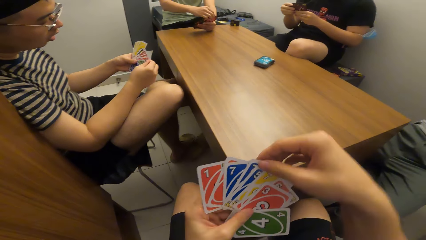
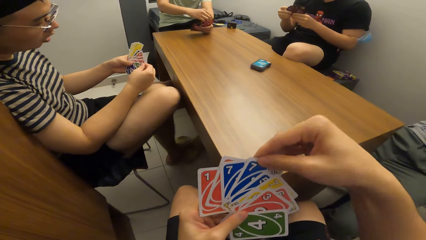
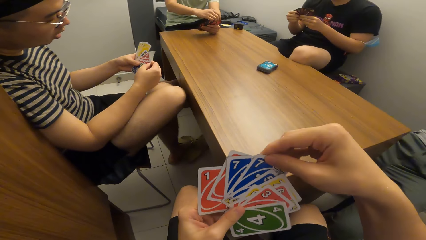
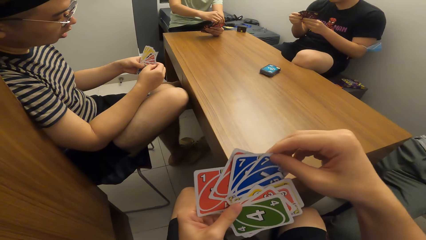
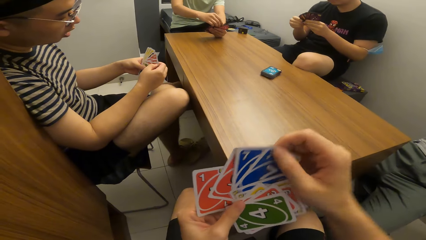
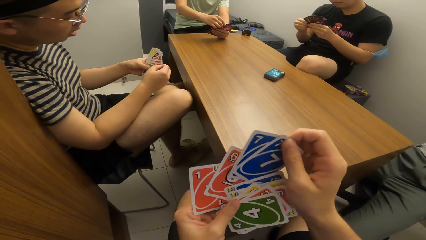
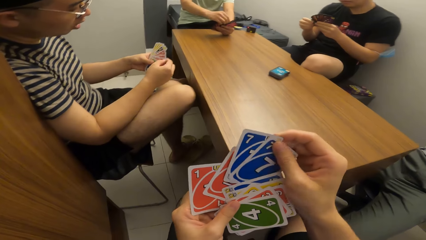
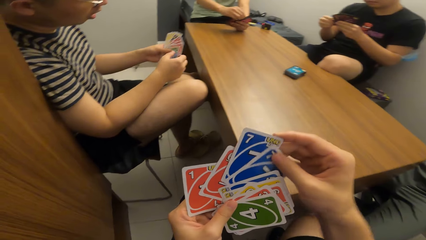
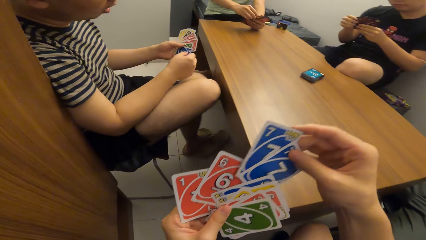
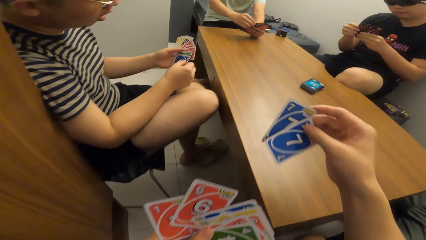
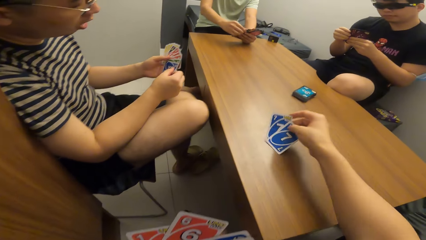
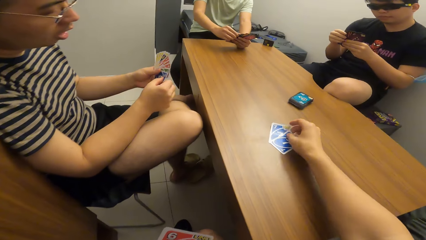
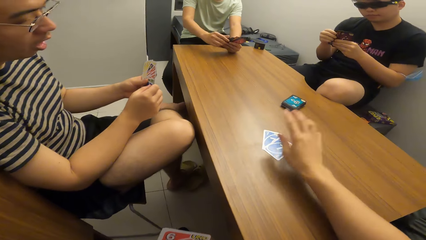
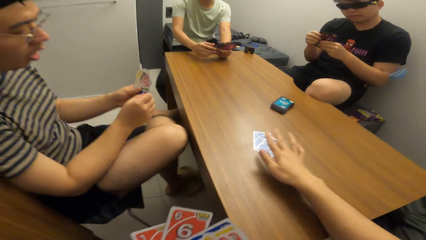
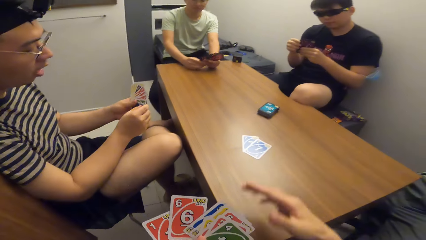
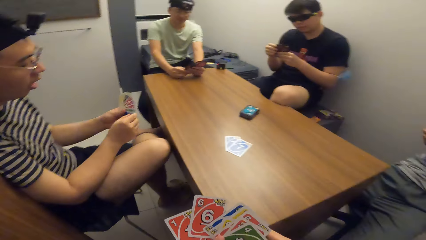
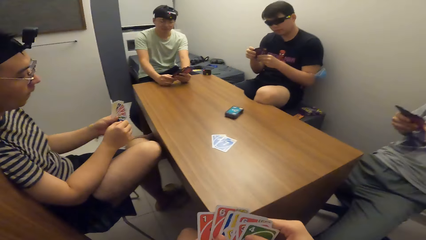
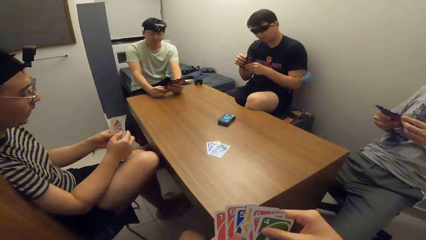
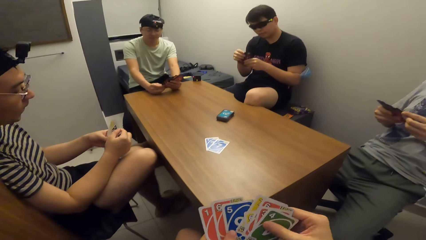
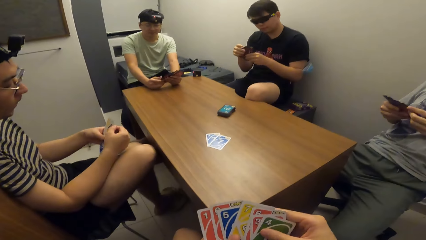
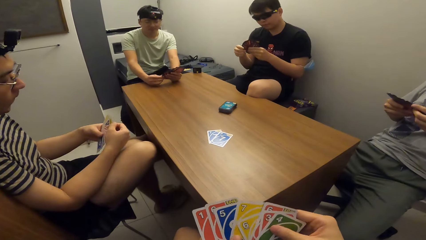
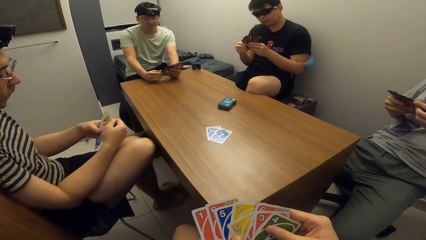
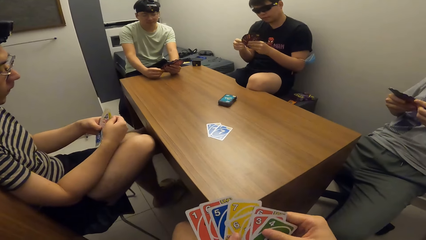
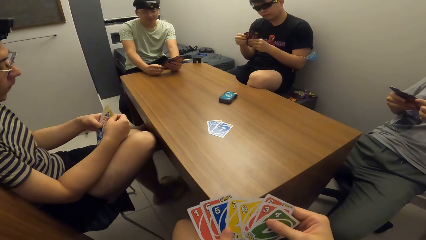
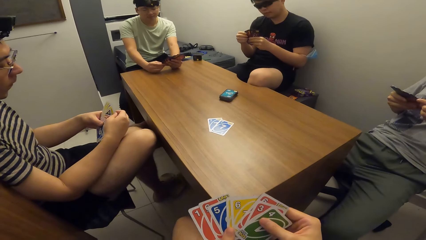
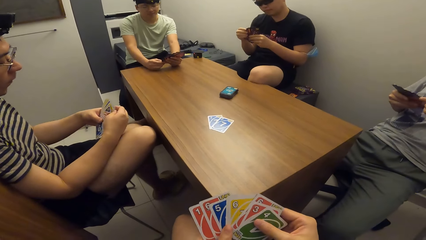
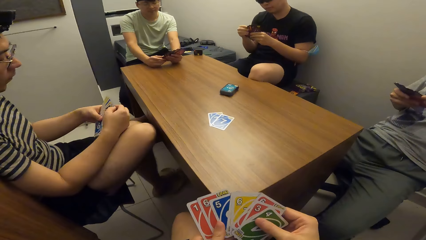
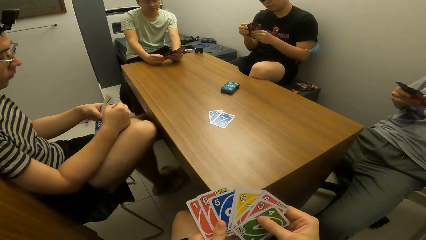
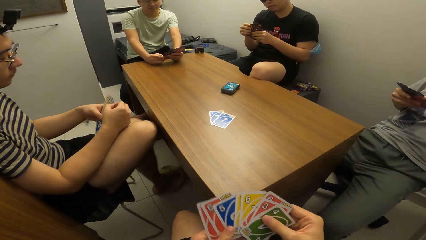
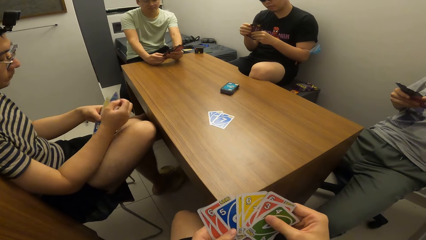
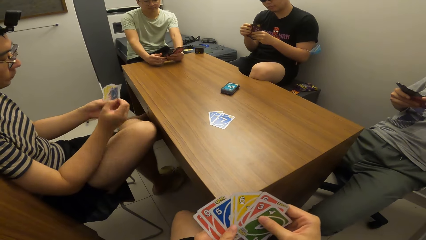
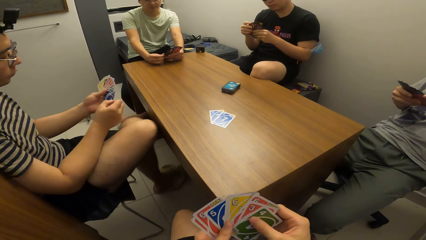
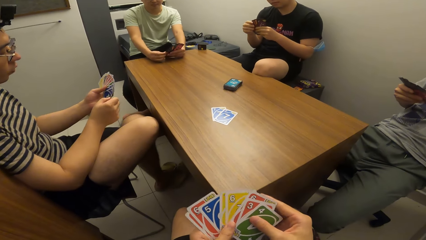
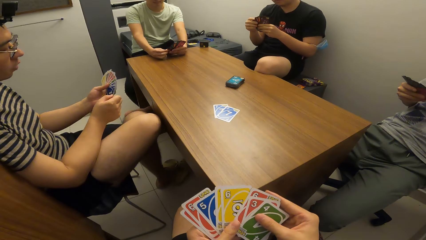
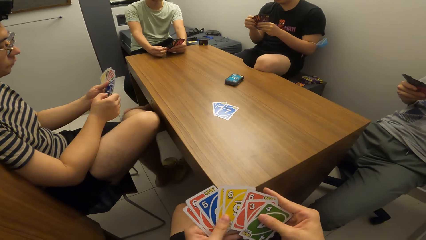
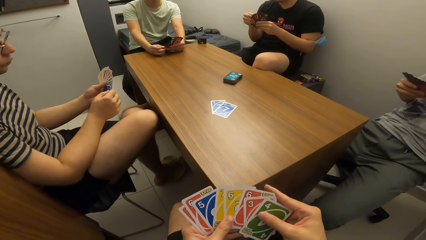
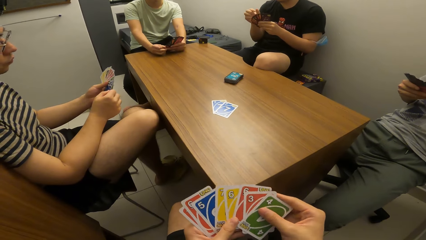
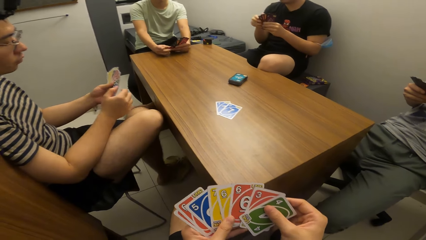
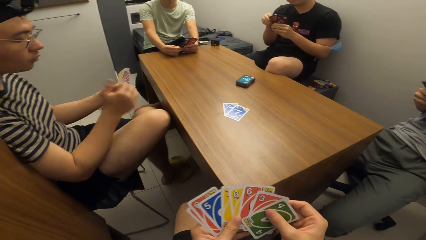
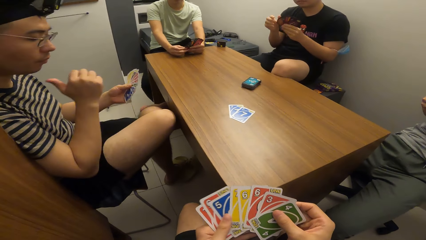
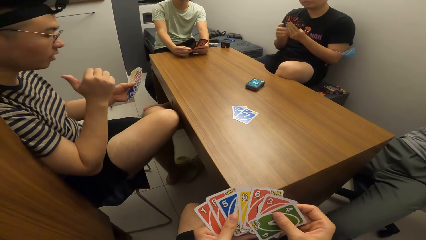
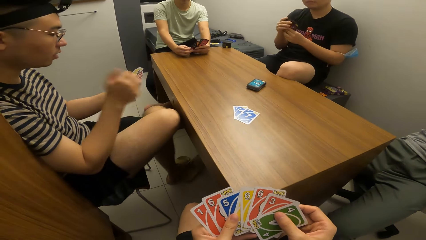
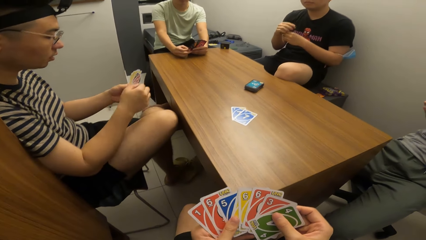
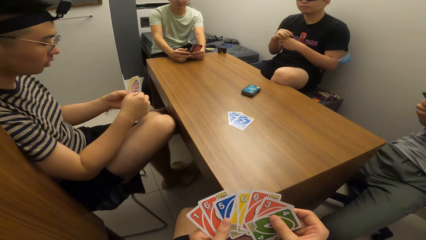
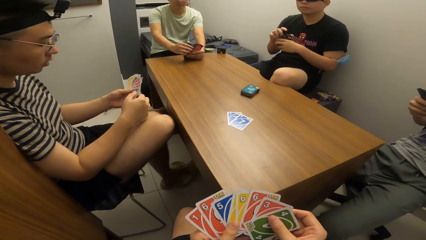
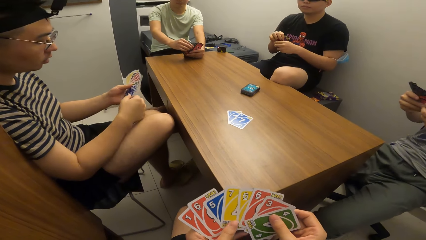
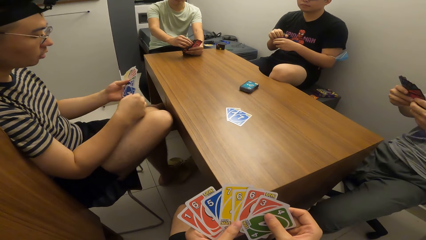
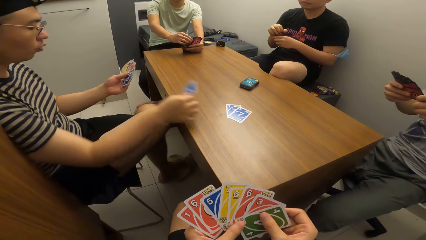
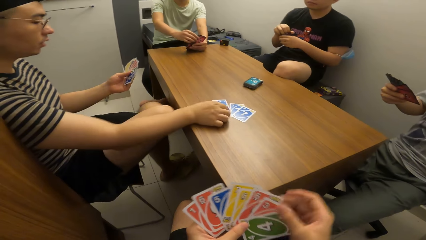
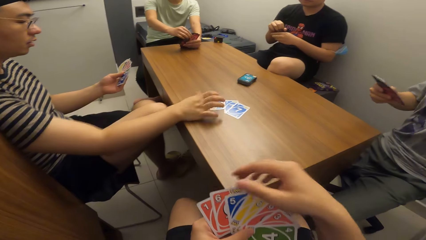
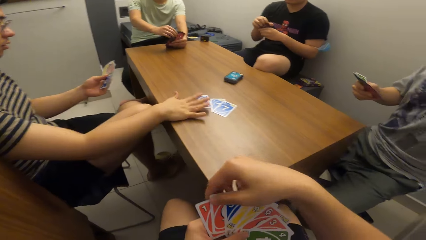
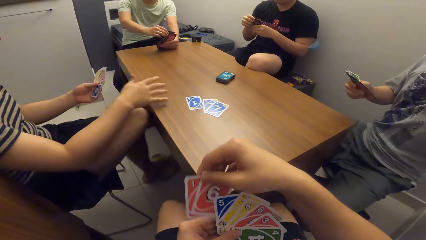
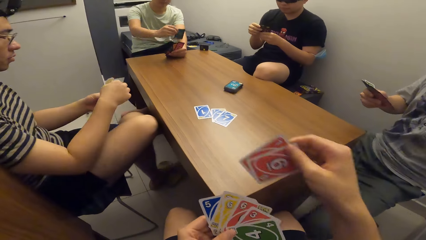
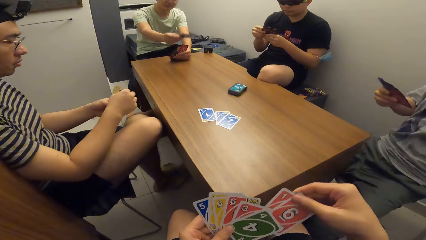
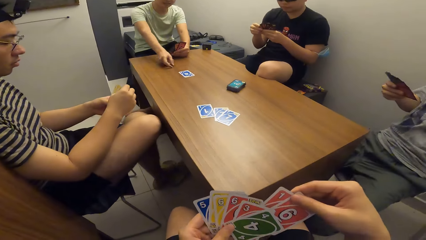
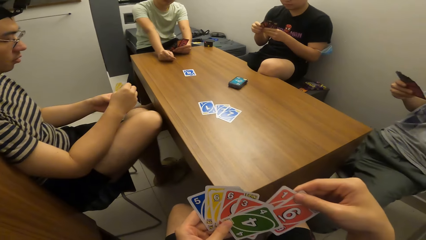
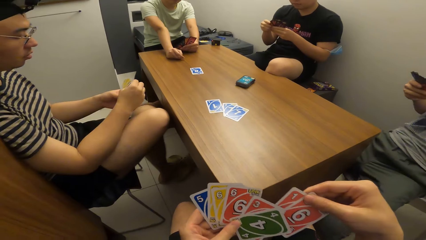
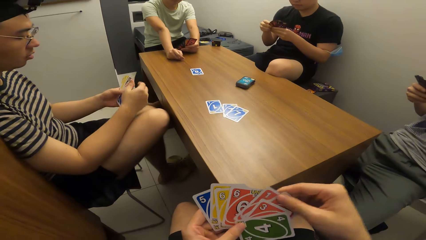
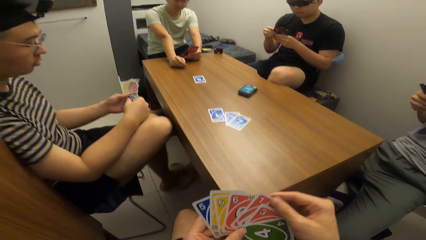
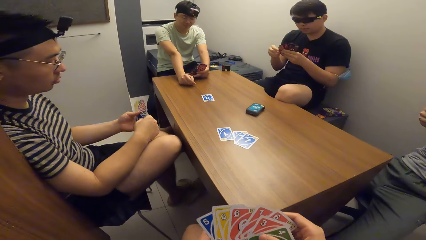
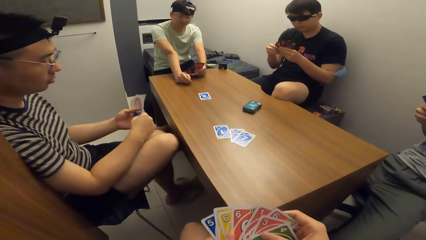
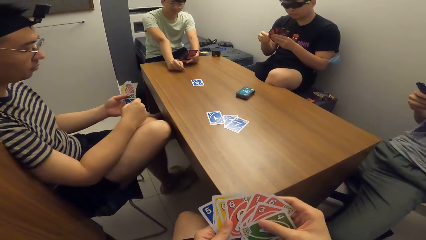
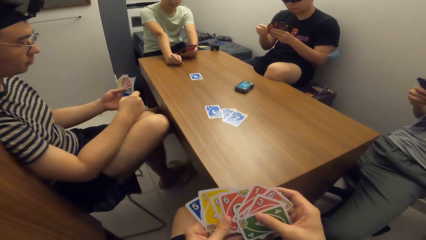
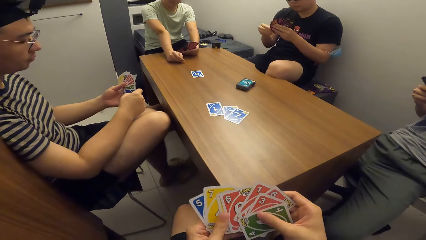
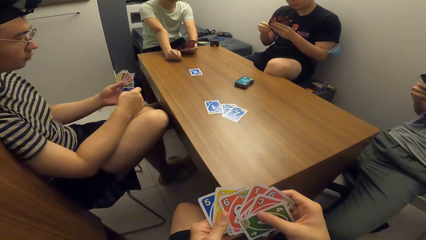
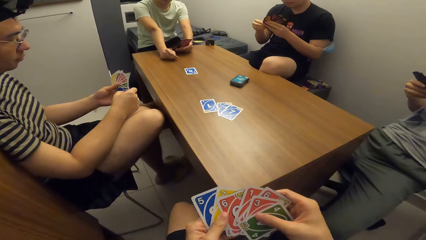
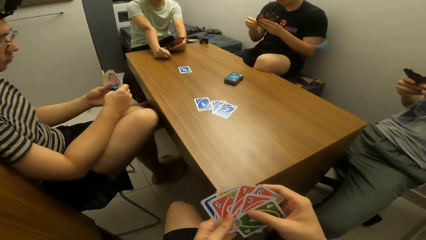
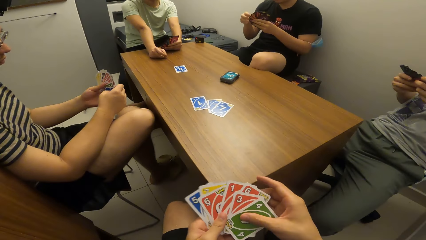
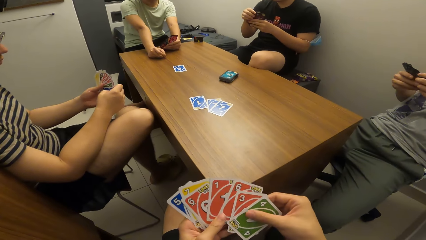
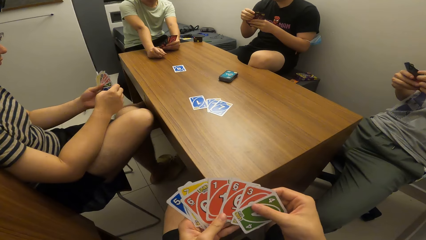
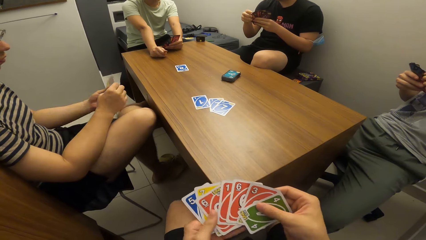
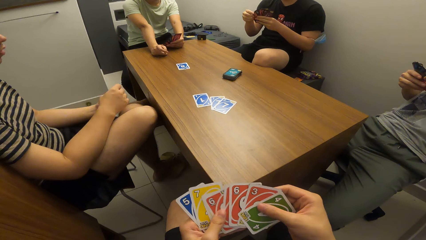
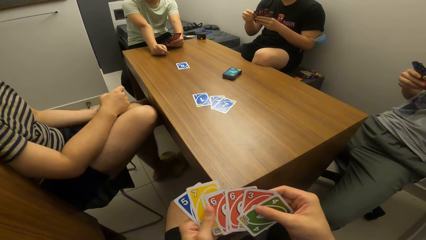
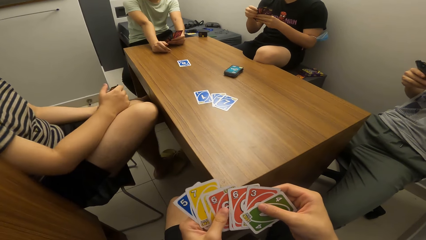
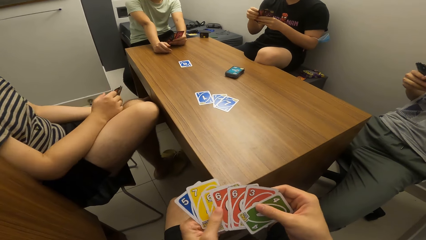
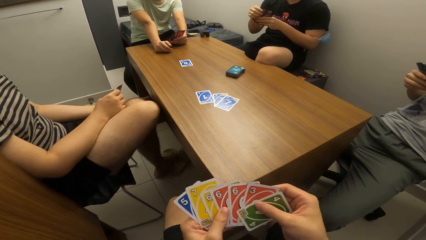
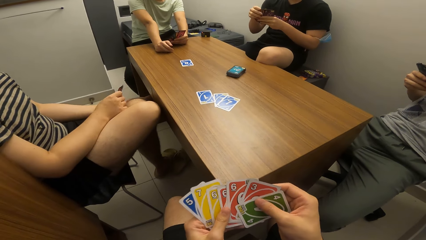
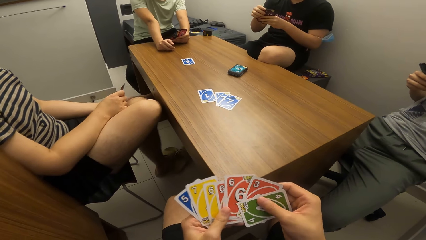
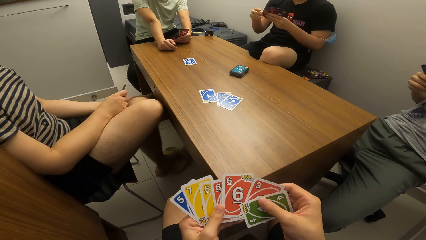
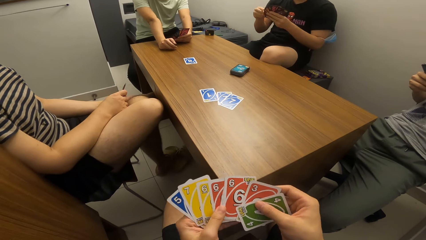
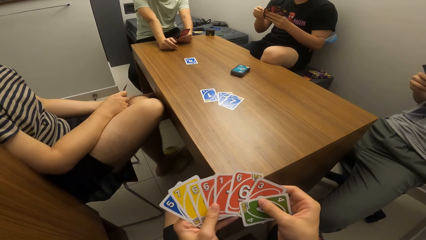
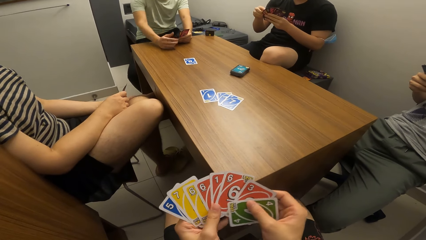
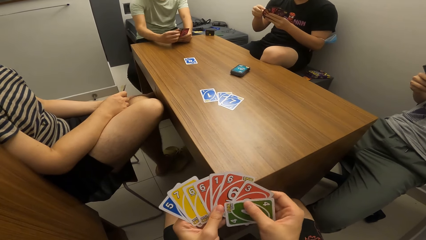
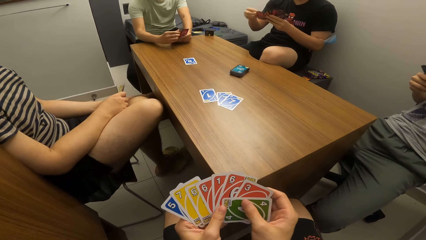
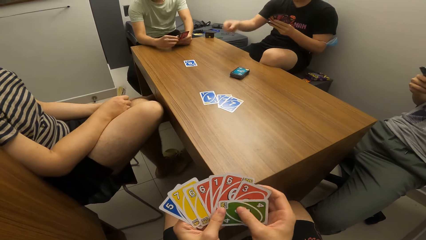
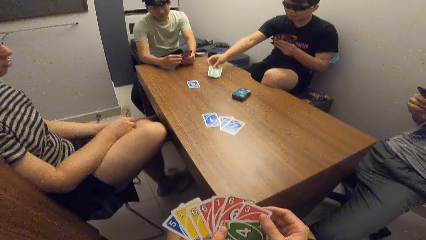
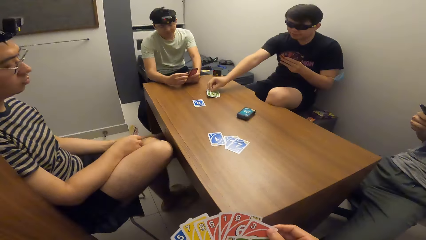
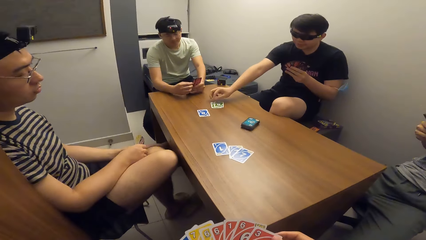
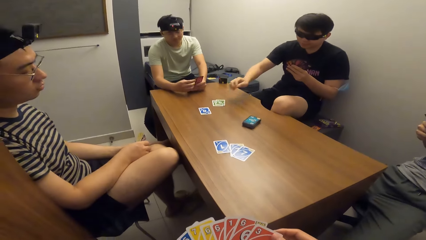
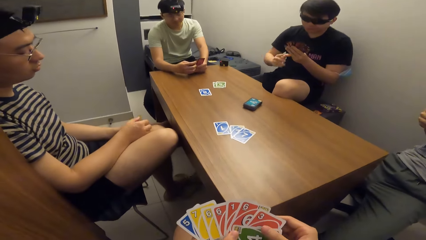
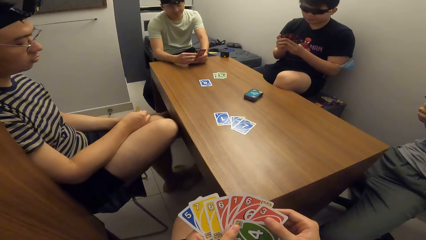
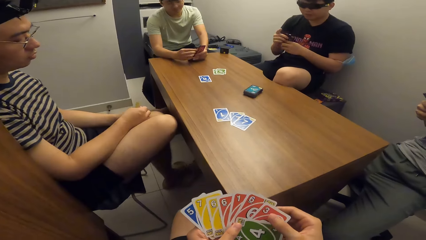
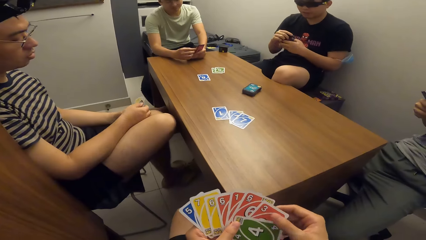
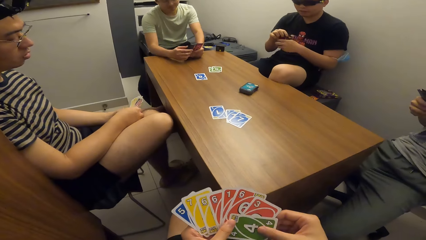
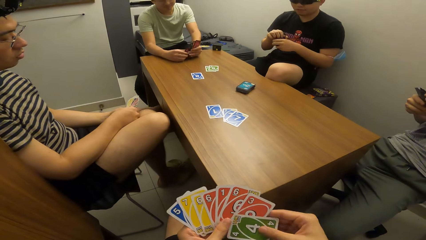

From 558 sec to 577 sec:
The camera wearer plays a card on the table with his right hand. A man plays a card on the table with his right hand. Another man plays a card on the table with his right hand. A third man plays a card on the table with his right hand.
